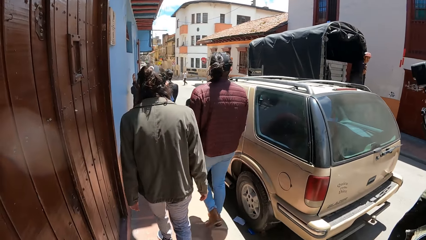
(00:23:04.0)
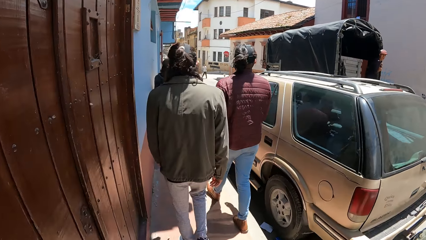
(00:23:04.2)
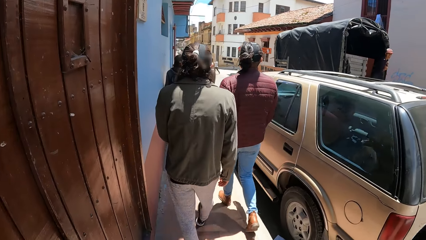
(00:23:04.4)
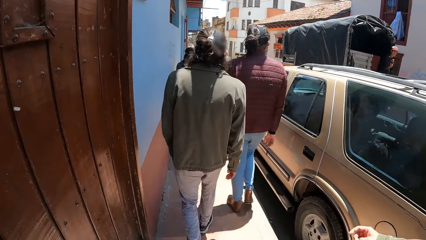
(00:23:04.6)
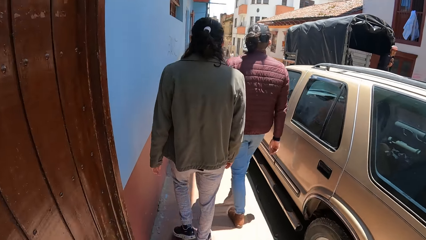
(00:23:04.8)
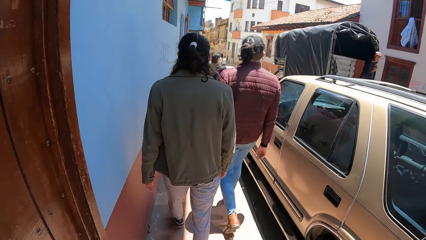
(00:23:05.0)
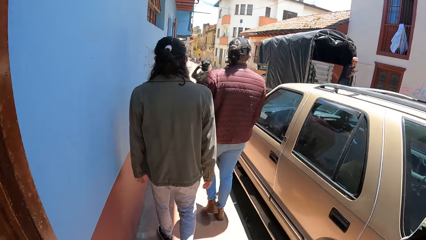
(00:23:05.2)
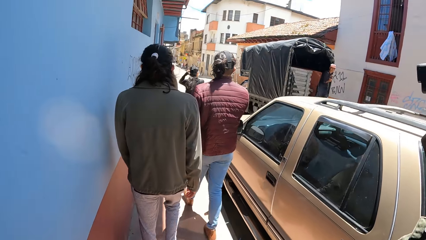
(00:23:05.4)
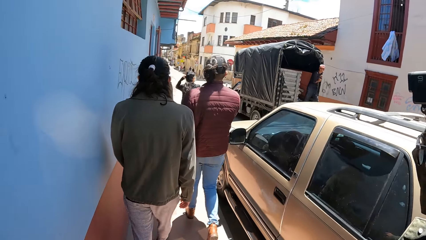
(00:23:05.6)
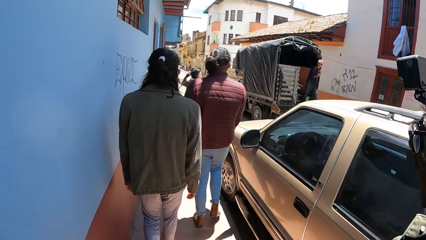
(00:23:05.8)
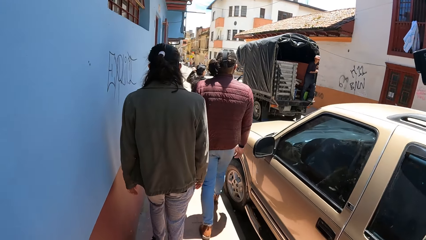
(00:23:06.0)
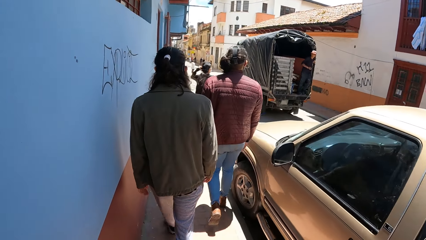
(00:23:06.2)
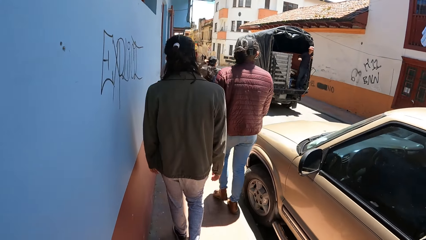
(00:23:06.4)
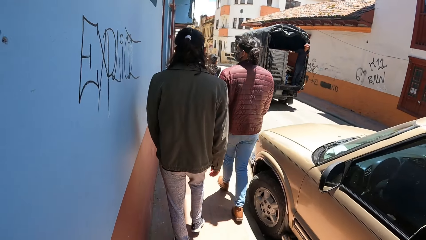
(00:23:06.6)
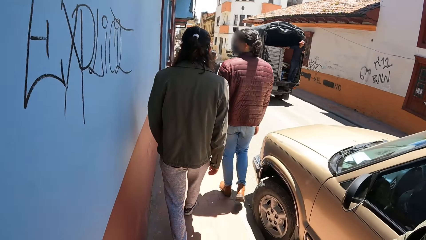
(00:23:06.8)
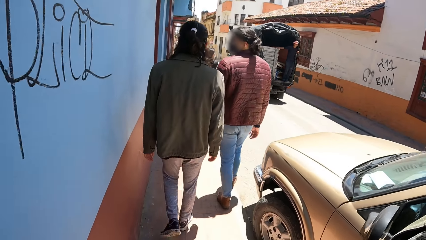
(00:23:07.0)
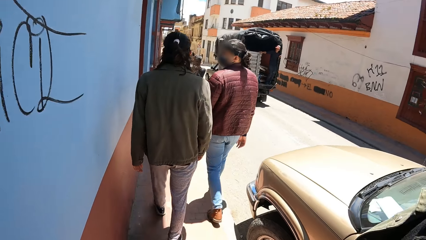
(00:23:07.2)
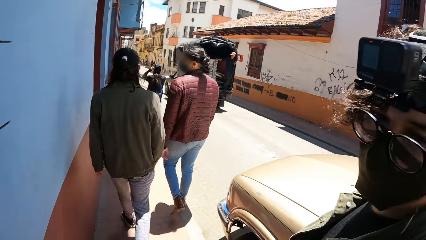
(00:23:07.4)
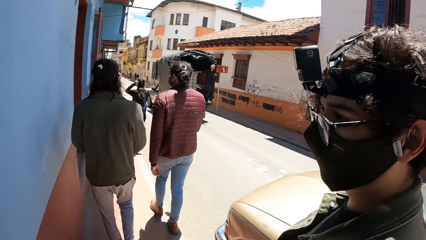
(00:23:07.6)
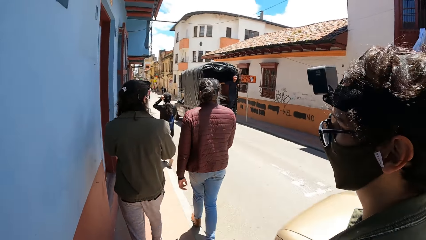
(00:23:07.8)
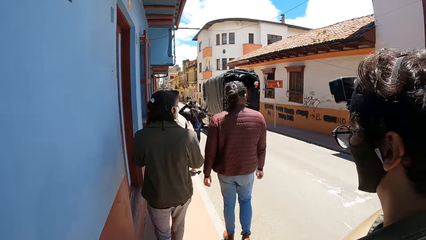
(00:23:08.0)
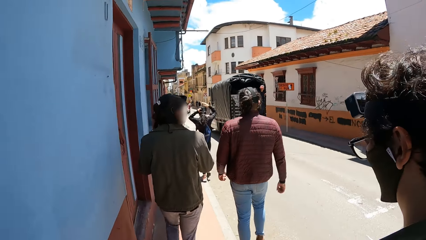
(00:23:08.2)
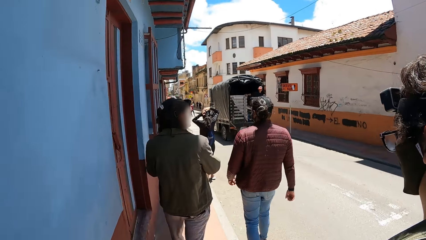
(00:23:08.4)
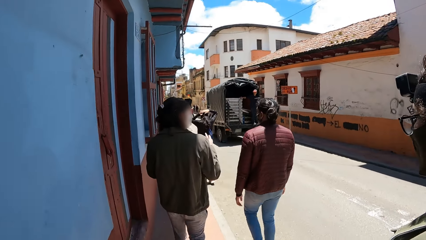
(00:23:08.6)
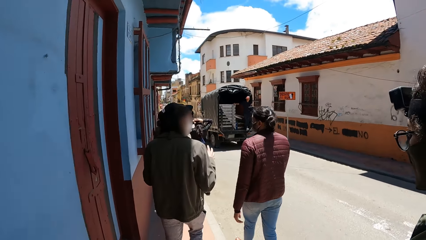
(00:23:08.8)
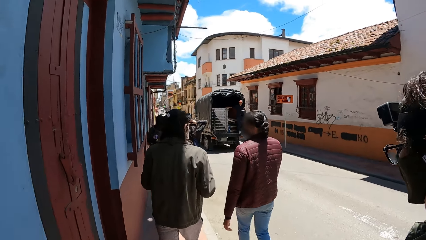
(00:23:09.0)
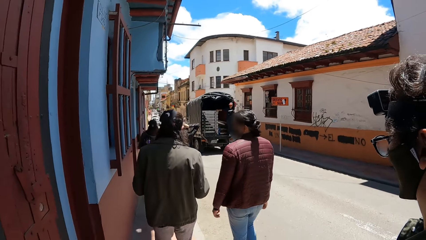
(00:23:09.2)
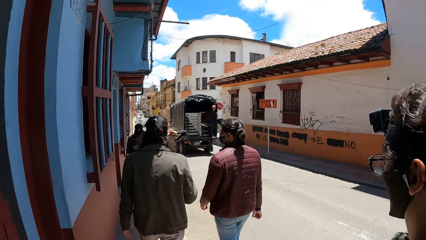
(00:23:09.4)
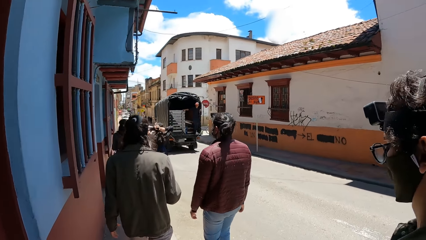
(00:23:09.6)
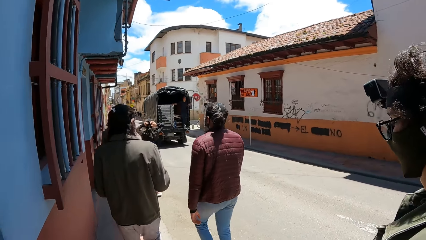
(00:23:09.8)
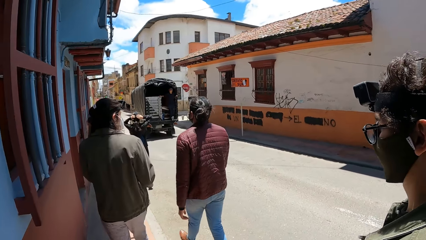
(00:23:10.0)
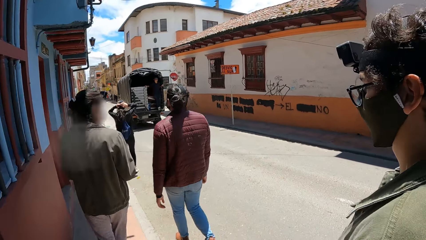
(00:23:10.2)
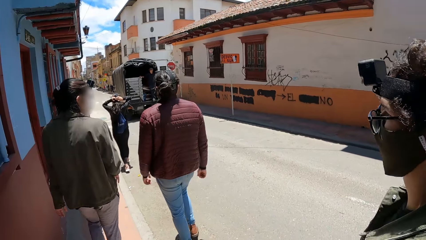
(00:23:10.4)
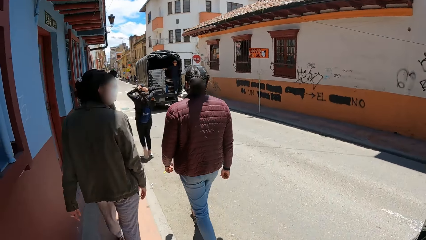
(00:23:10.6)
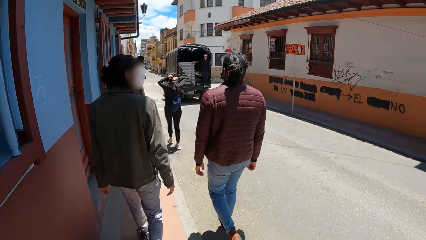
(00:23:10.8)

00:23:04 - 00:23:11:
The woman adjusts her hair with both hands.

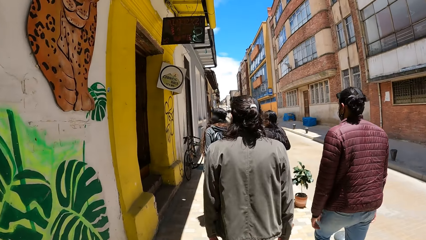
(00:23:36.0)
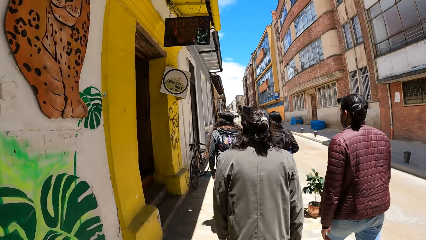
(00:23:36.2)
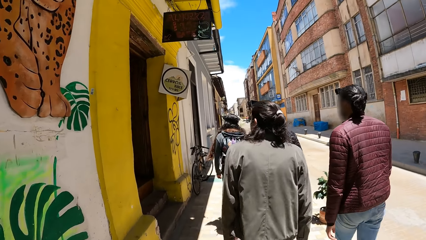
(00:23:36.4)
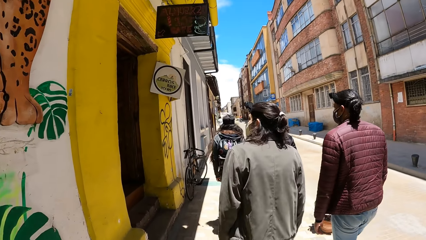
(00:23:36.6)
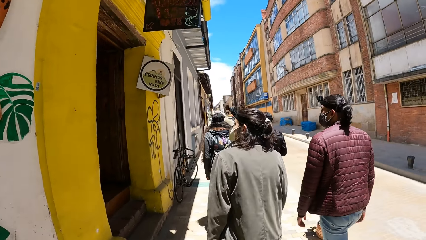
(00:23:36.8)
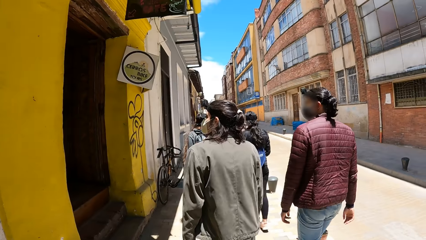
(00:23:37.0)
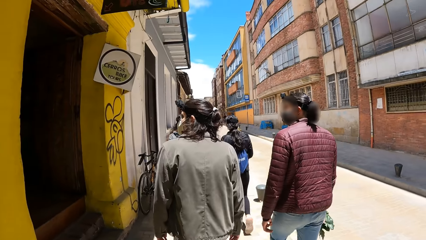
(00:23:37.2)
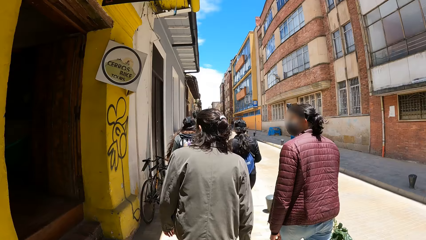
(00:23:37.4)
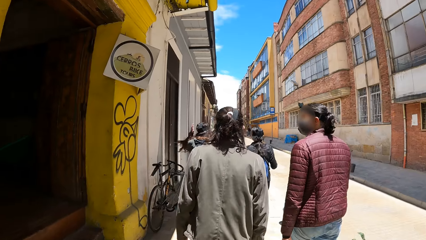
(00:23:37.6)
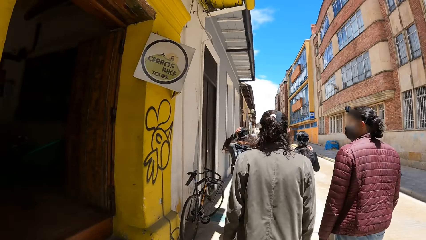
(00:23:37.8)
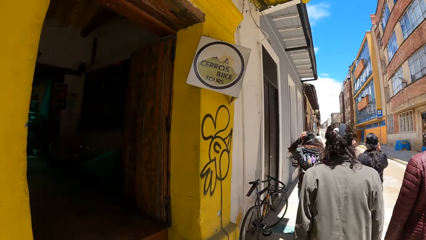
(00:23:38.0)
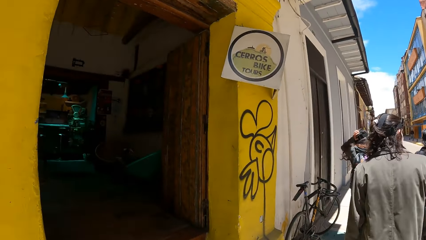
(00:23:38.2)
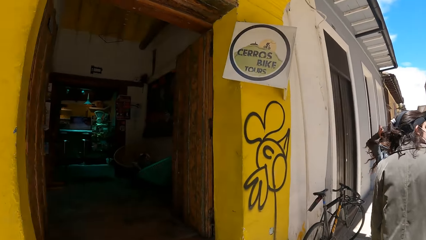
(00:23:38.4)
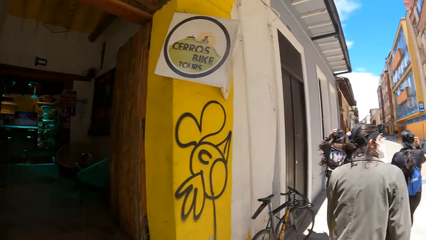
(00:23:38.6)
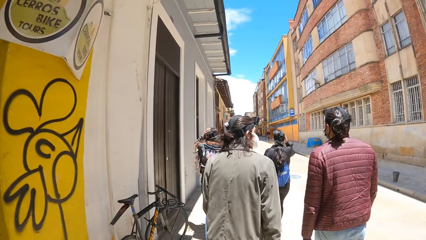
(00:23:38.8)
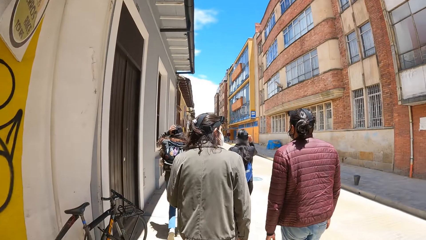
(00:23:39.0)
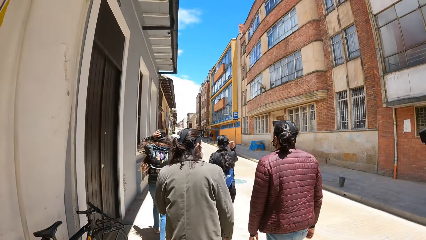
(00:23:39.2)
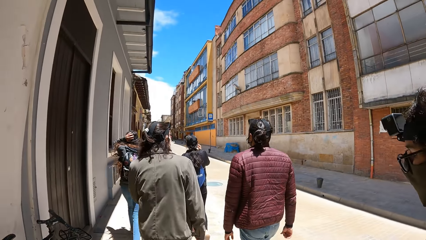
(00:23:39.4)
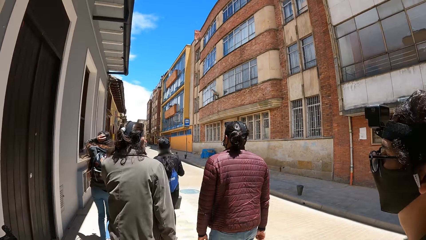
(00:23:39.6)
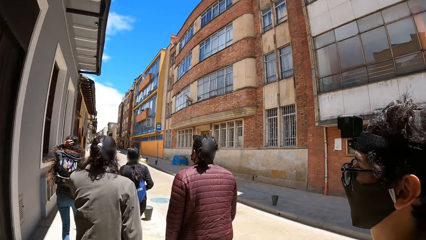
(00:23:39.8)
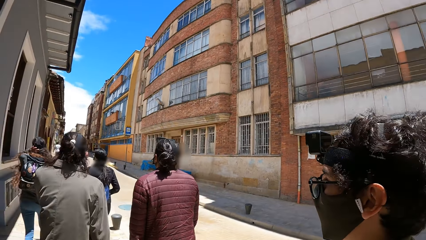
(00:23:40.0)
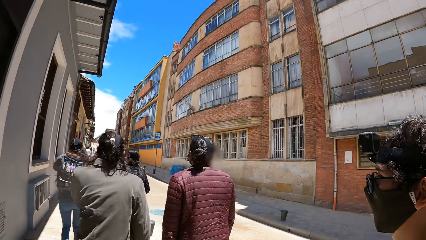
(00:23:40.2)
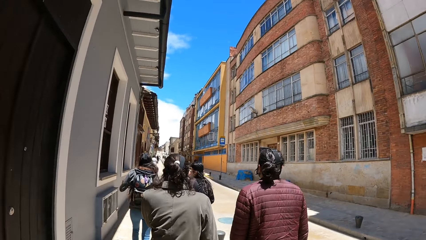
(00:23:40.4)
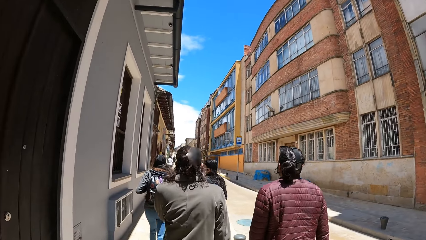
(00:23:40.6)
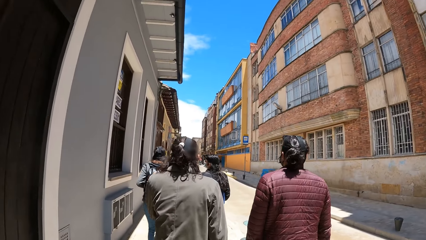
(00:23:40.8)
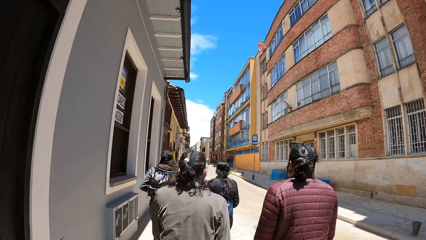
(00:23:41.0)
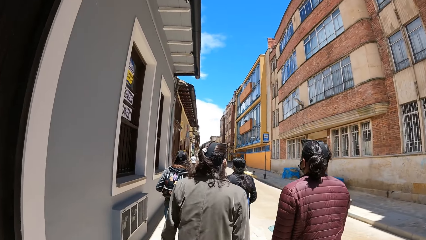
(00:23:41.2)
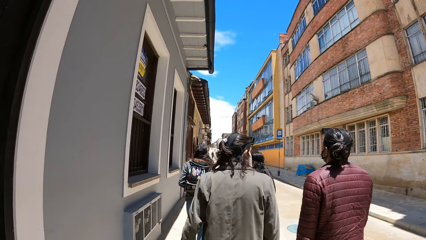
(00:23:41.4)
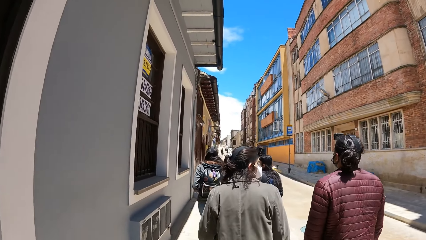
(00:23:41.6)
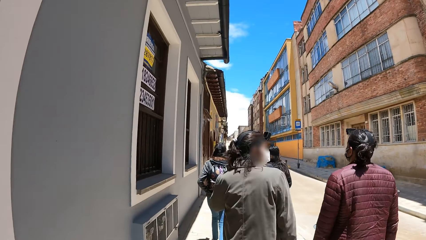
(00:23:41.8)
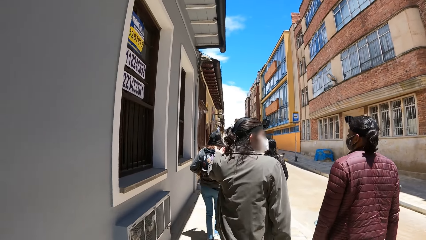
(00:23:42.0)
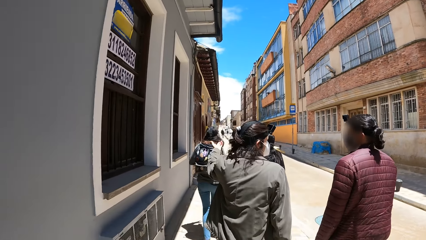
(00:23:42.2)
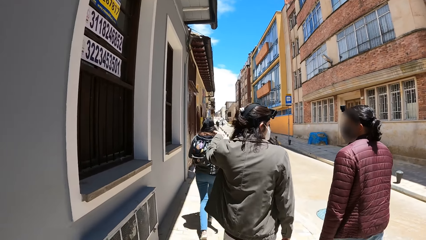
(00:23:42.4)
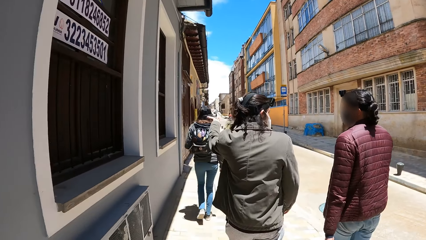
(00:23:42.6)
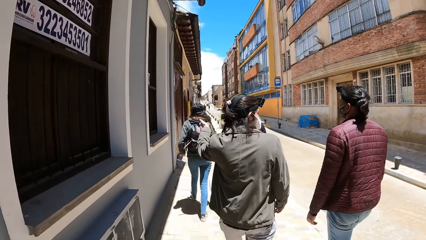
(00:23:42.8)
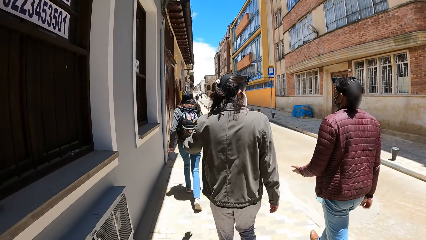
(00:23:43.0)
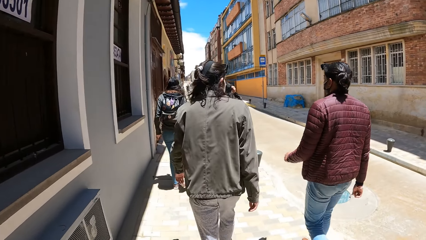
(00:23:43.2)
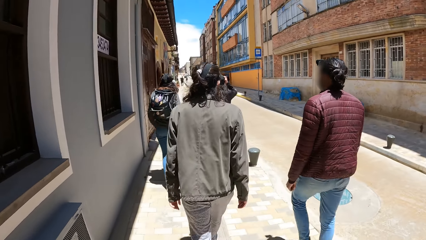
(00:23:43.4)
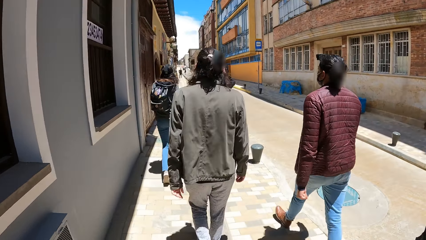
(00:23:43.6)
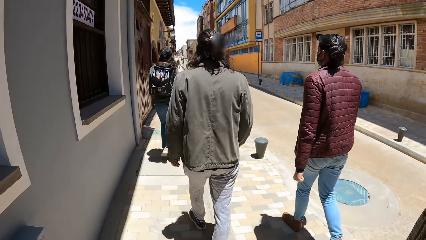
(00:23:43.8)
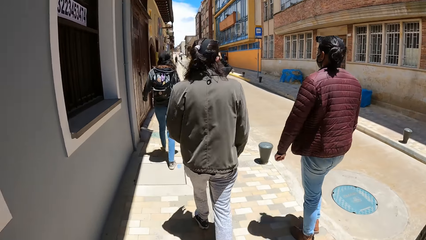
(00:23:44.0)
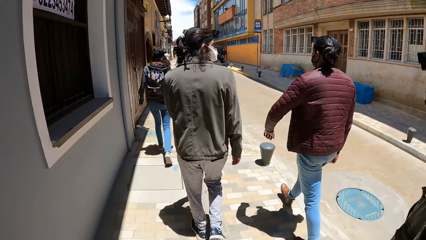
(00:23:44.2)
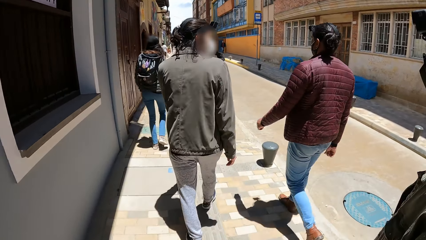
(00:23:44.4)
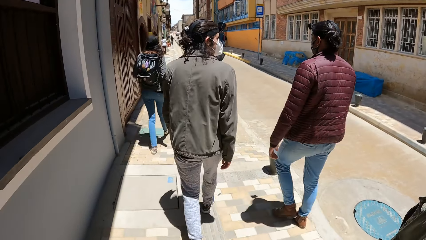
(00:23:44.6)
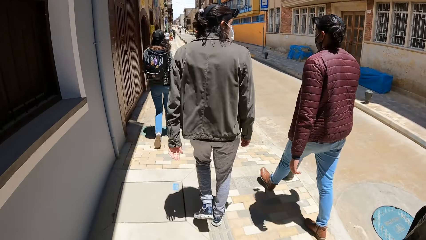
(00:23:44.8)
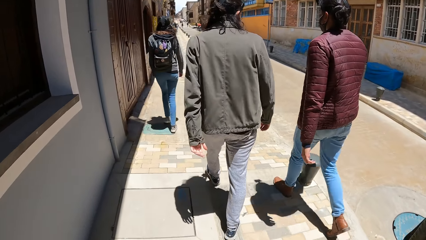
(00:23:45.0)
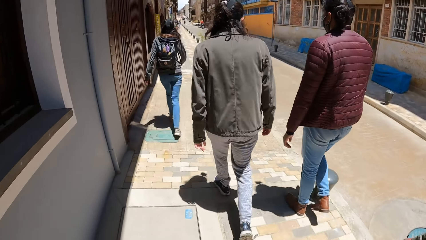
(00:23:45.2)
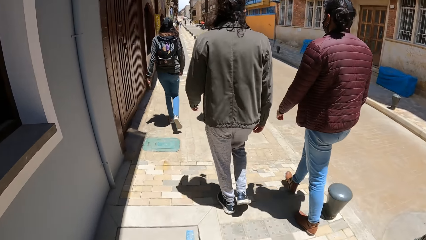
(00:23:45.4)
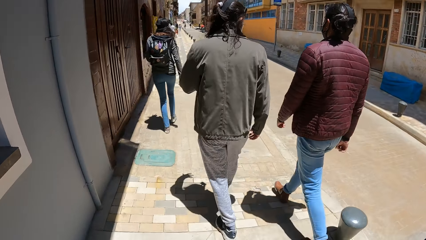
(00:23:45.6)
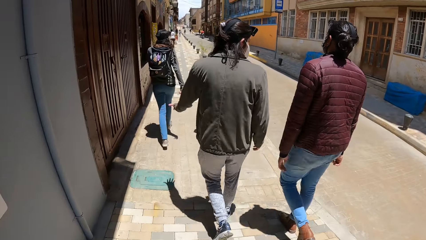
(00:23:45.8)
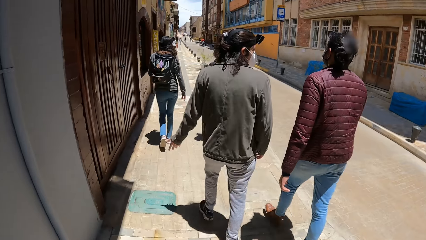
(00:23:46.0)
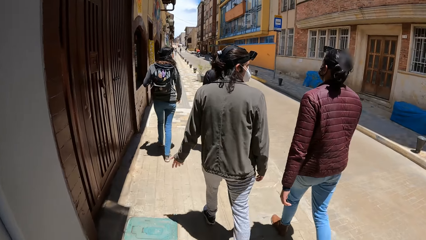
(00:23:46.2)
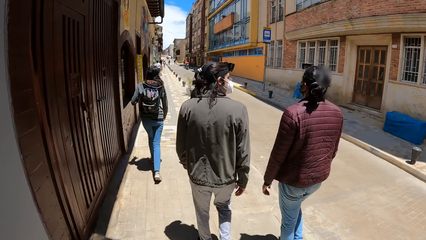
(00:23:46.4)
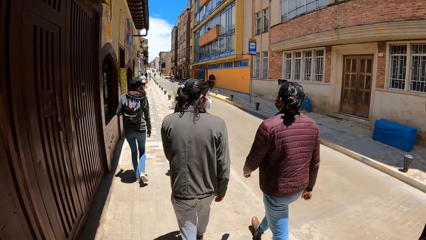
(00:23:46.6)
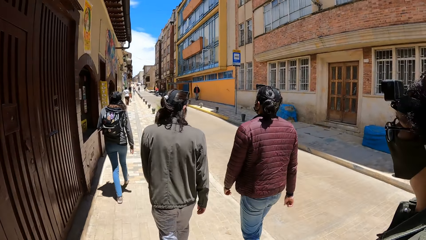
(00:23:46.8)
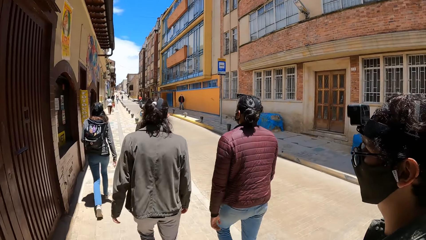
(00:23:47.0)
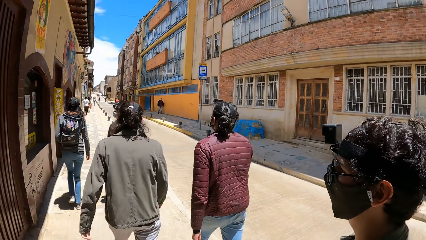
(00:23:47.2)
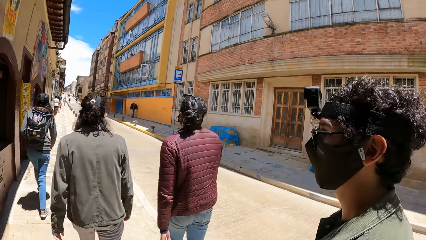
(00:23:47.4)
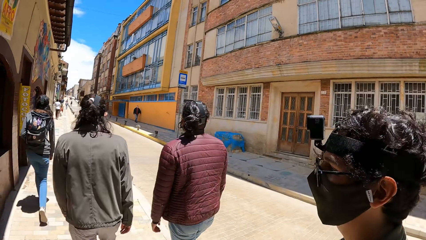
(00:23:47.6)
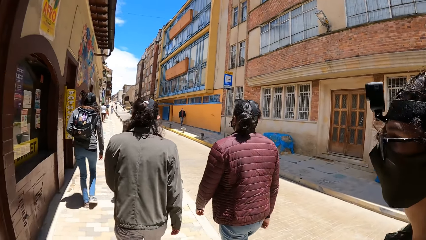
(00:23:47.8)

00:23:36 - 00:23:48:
A woman adjusts her hair with her left hand. The man gesticulates with his left hand.
